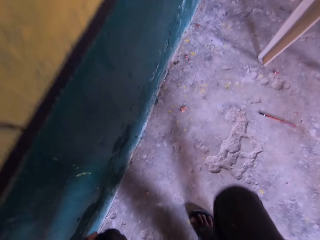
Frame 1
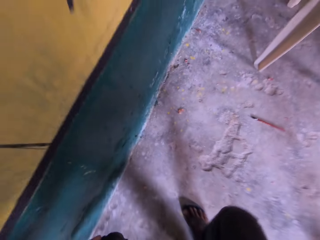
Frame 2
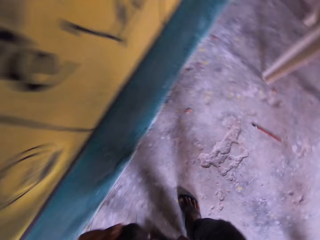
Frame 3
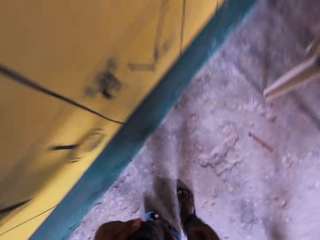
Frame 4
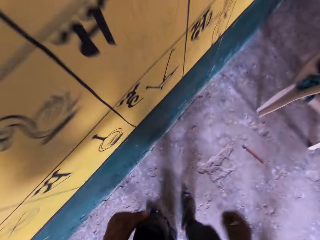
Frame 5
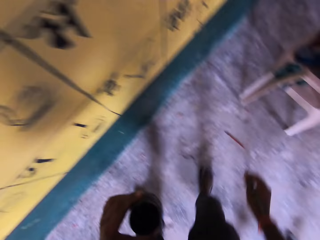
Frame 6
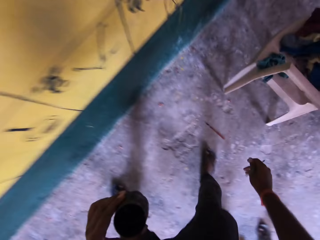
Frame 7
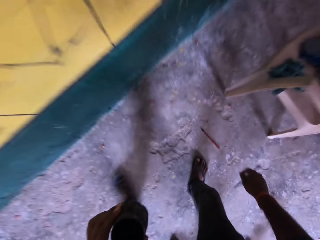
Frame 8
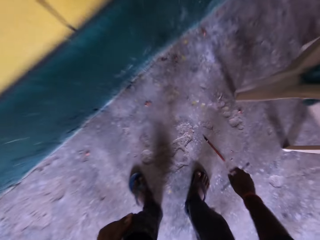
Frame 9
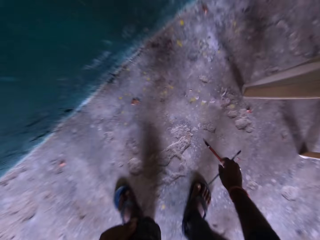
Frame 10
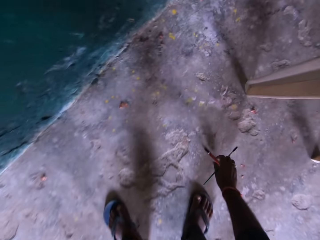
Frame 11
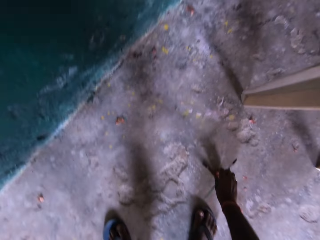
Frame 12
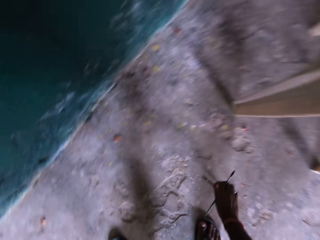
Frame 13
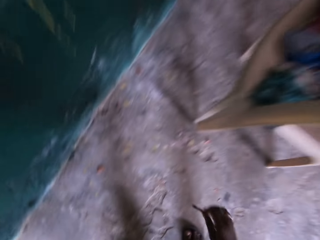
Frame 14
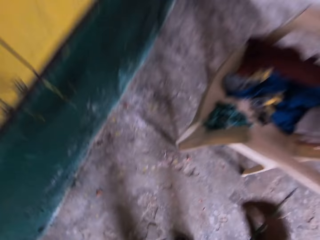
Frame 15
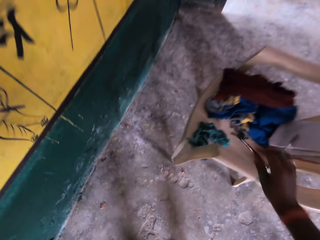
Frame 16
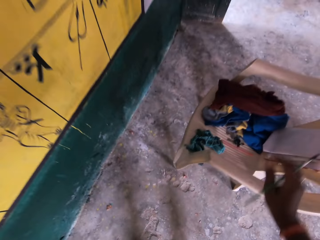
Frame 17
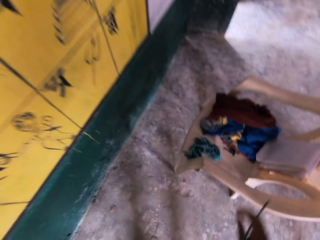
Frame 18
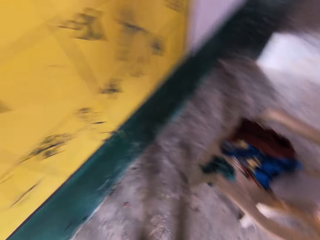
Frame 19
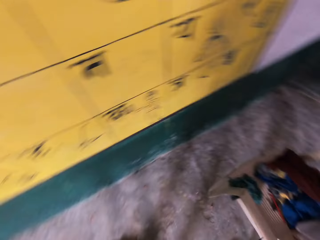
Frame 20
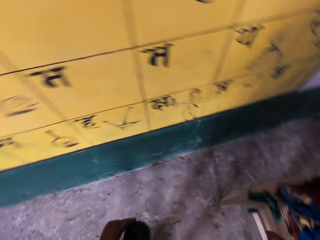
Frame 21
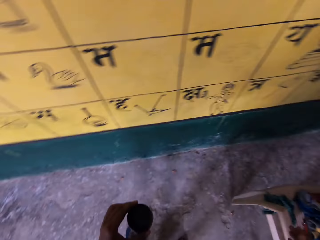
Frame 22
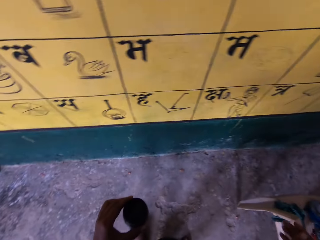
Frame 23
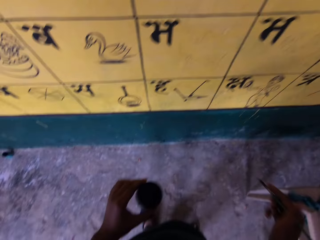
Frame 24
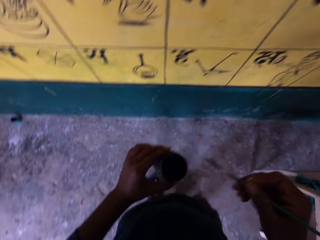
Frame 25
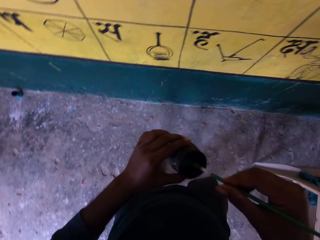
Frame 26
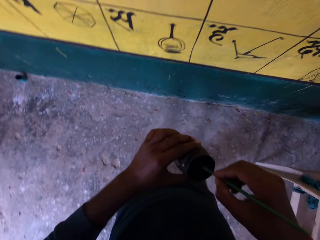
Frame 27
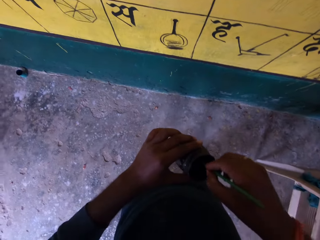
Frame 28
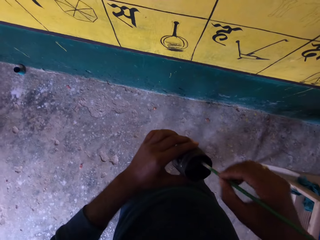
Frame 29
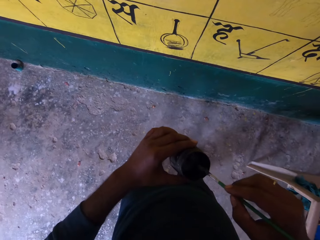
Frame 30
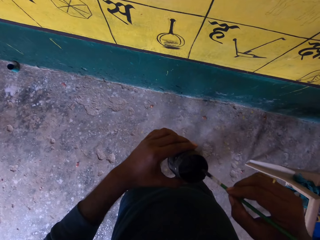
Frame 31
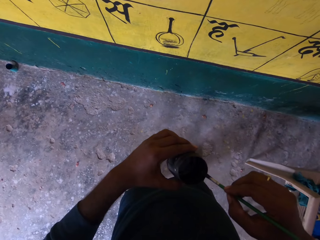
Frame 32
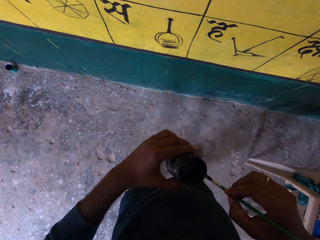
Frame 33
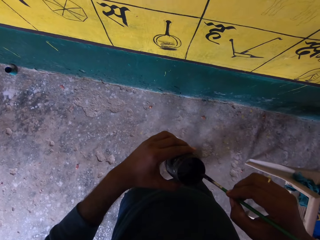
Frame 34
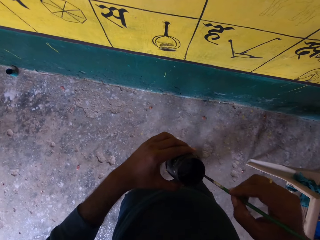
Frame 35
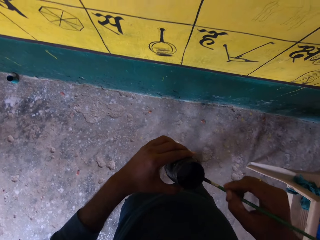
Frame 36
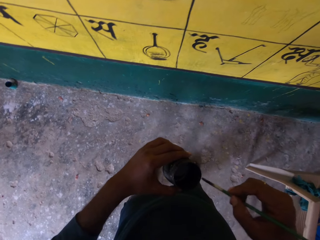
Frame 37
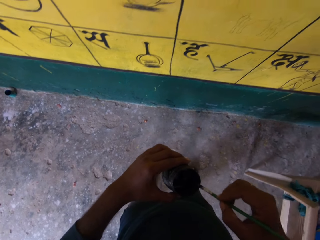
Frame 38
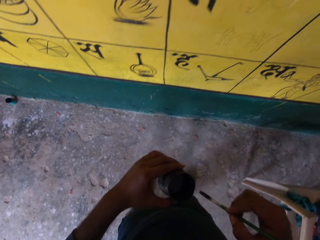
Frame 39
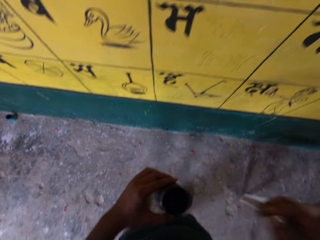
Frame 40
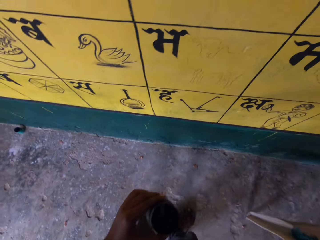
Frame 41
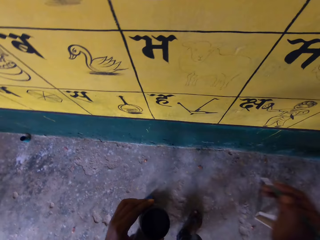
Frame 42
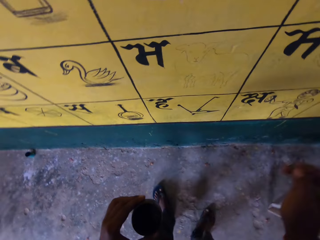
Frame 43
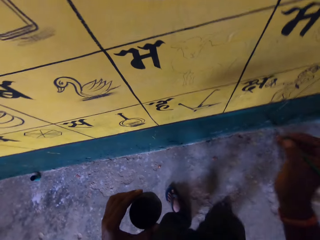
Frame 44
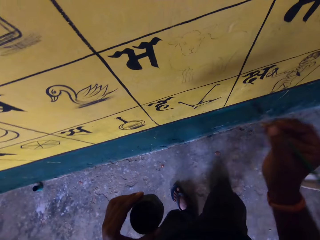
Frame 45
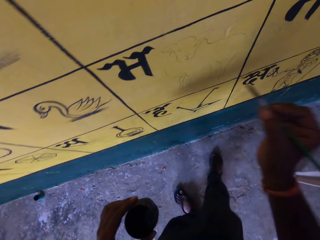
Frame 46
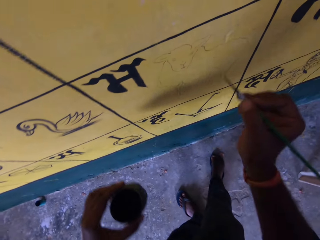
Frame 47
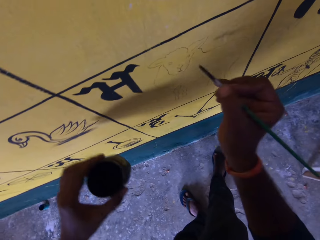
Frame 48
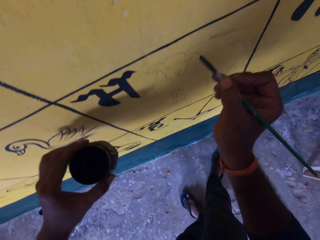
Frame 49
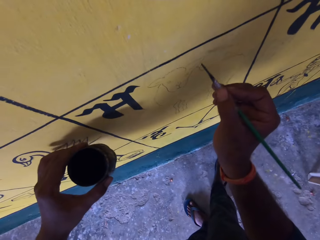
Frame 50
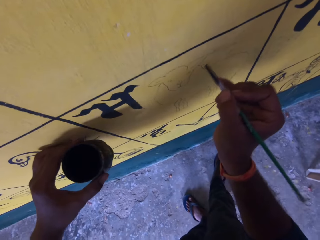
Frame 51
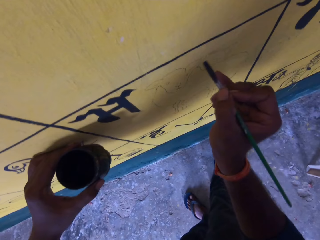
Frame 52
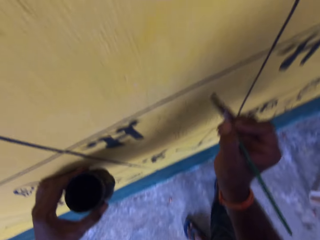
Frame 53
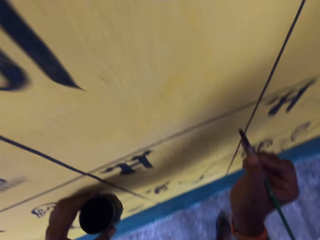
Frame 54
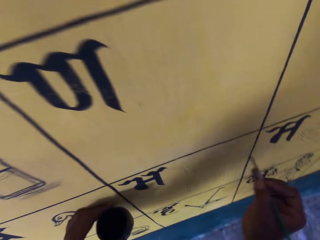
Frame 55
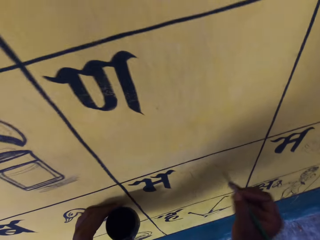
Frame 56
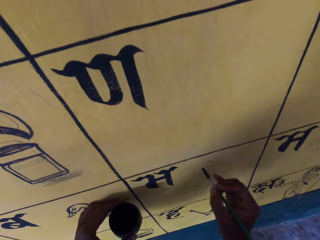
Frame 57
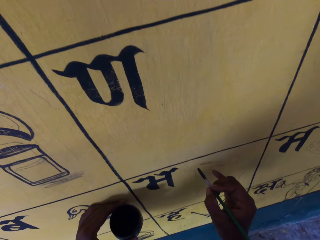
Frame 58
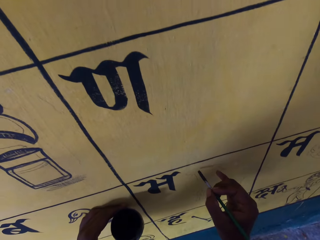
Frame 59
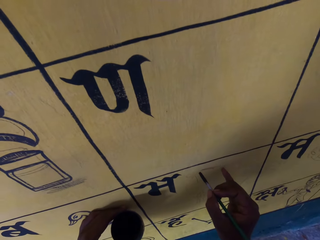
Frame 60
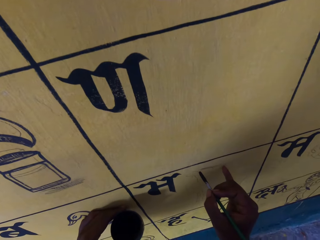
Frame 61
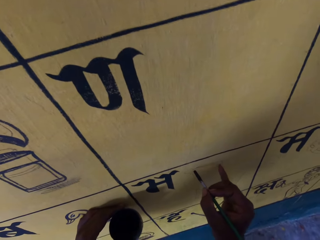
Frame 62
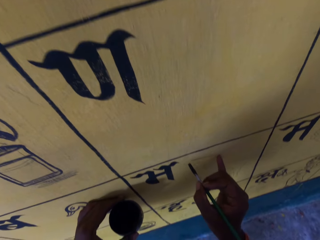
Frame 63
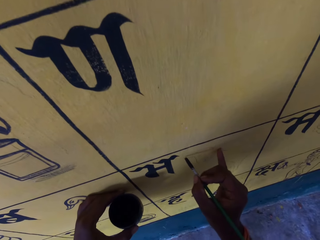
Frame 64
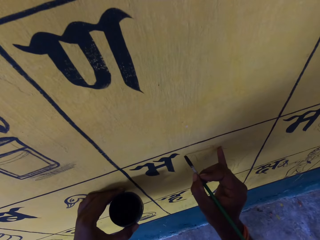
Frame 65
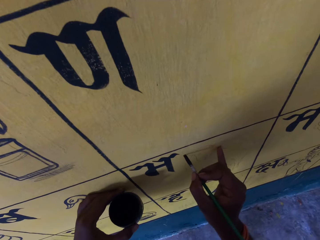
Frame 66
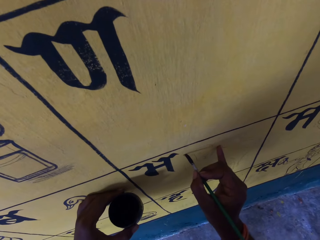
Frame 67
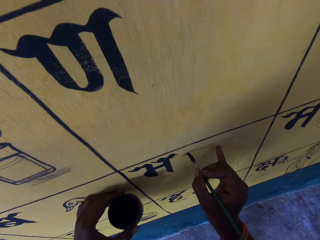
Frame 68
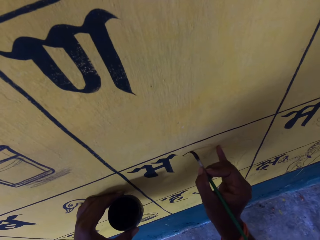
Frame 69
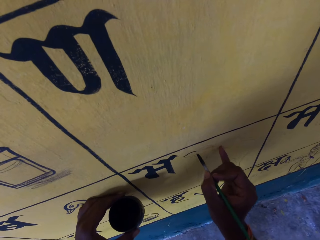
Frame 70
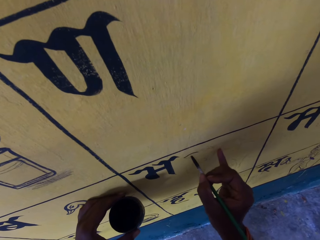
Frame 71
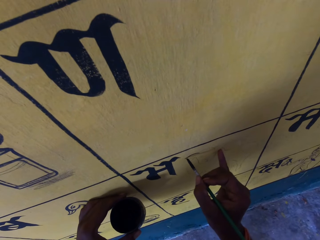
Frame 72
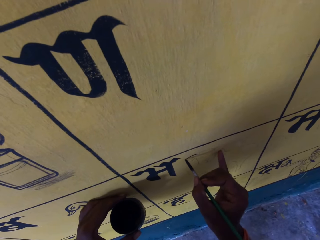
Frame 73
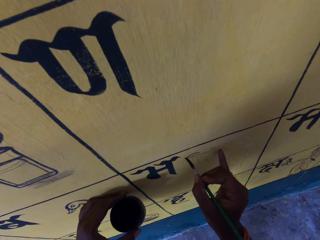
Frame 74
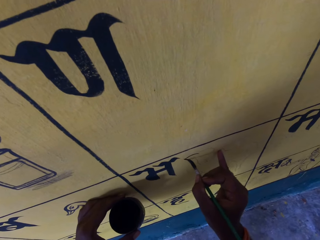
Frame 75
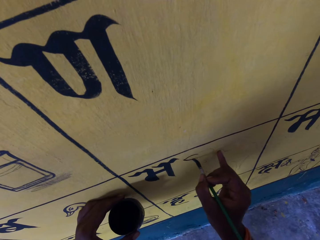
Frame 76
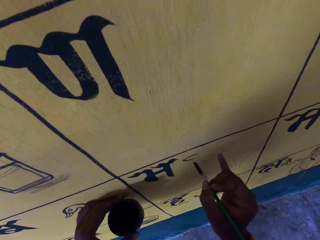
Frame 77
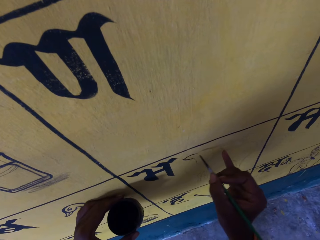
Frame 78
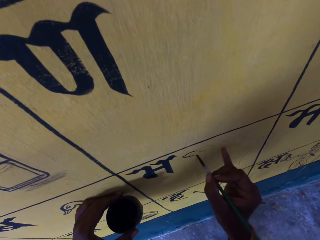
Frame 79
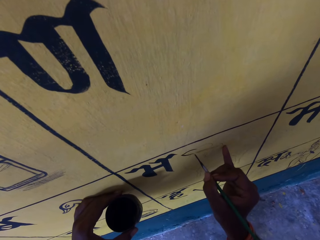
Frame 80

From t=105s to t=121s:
The camera wearer stands upright. They pick up another paint brush from the floor. They drop the paint brush on a plastic chair. They dip the paint brush in the paint can, wipe the paint brush on the edge of the paint can and paint the paint board with the paint brush. They draw on the wall.

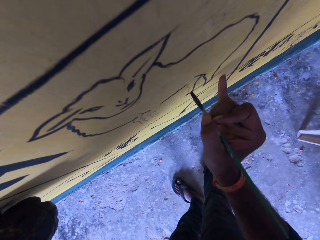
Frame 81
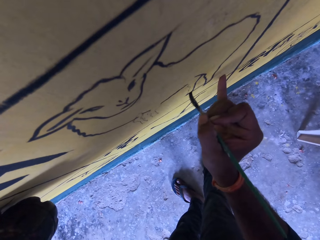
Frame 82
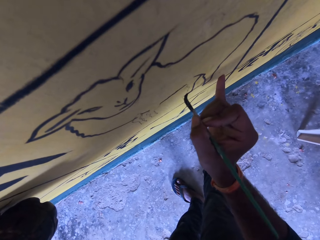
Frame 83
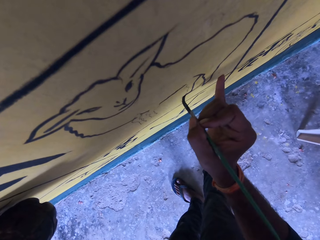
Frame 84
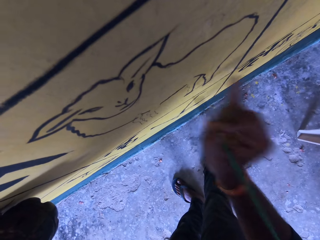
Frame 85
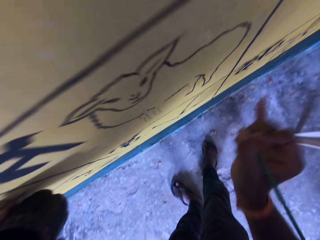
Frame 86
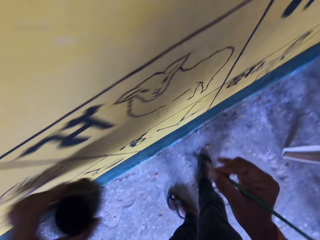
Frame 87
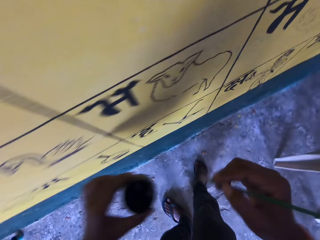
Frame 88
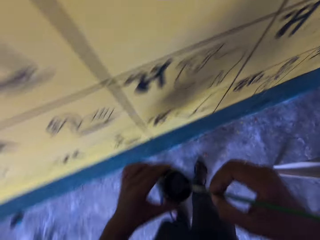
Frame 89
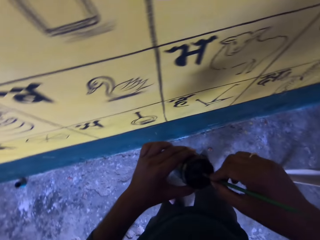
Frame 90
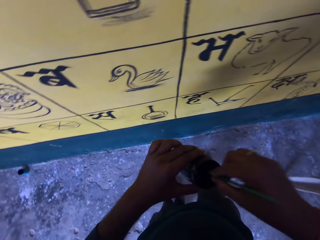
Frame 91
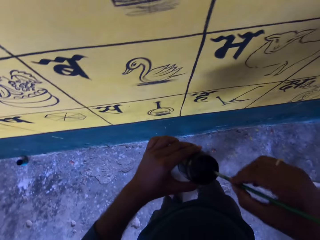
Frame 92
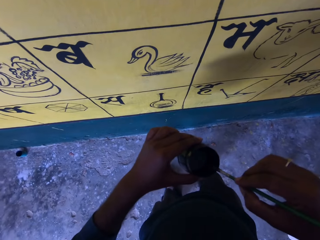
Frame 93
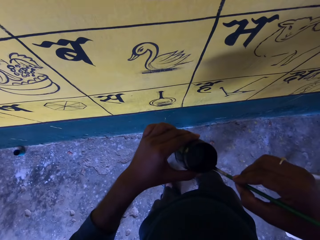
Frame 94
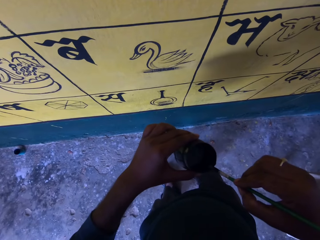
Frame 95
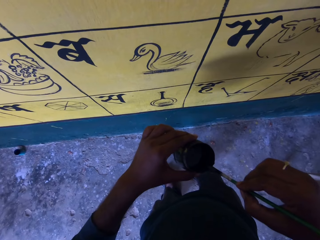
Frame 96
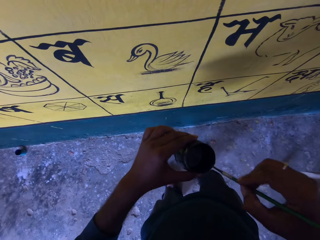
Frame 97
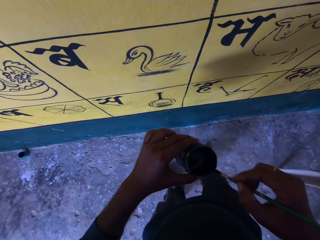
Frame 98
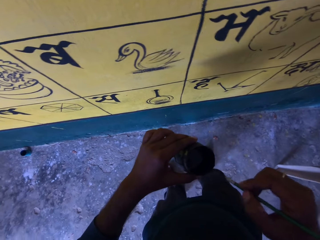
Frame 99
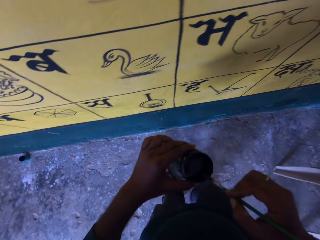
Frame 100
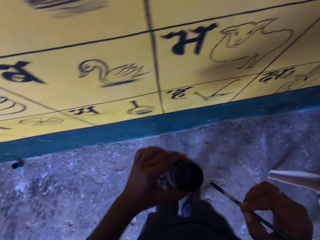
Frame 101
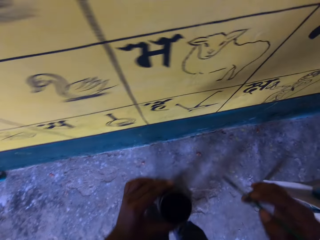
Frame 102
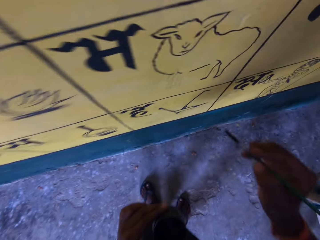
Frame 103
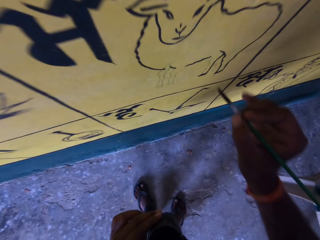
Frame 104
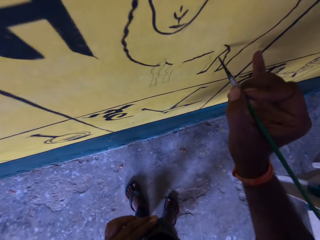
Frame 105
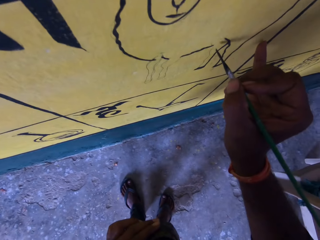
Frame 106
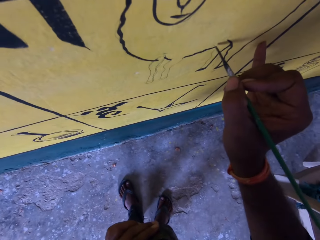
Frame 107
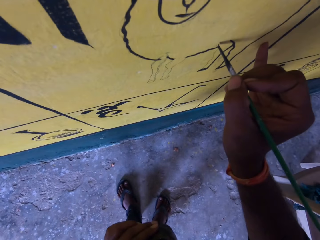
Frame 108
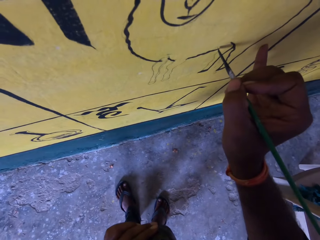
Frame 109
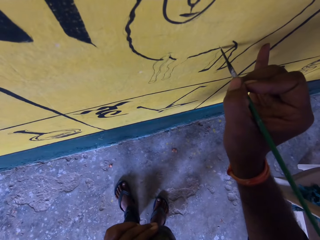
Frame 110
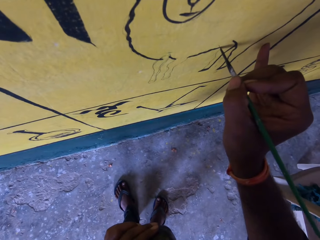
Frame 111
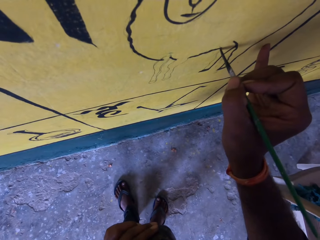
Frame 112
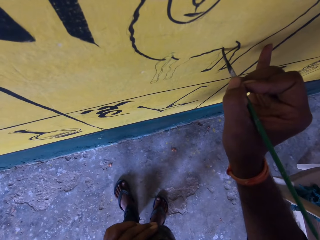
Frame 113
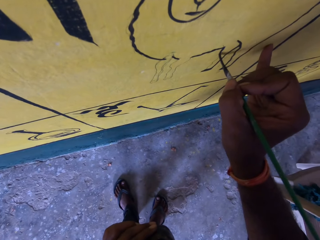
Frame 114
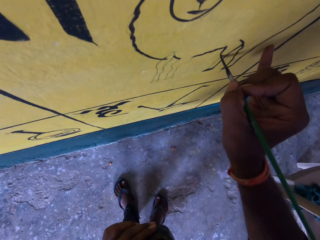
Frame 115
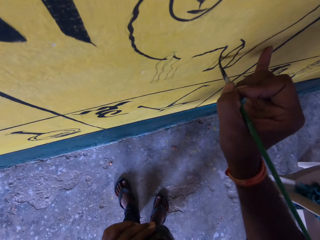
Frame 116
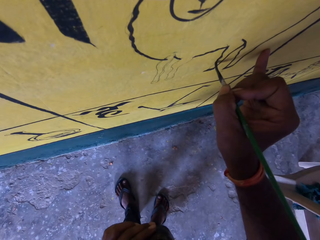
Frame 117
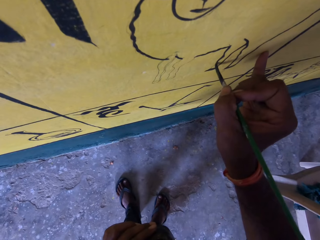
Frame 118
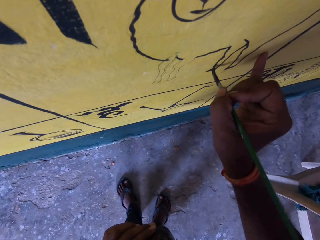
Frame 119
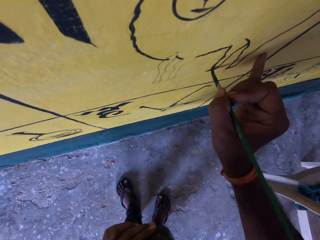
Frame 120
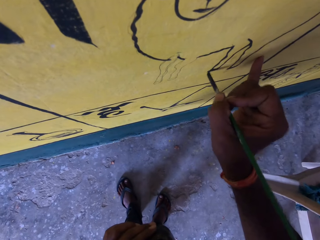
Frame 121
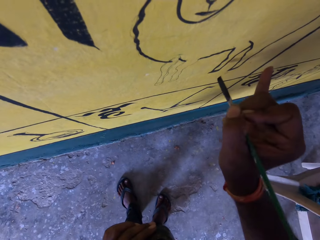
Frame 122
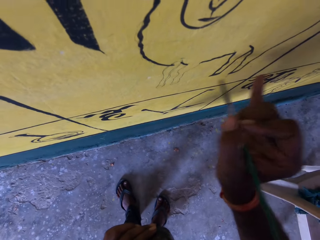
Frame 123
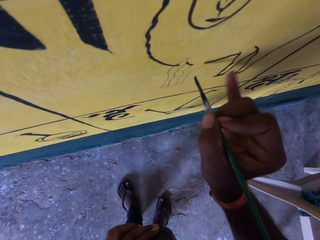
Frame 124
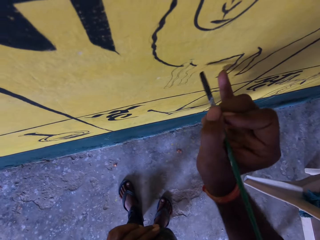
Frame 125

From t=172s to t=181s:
The camera wearer removes the paint brush from the paint board. They dip the paint brush in the paint can, wipe the paint brush on the edge of the paint can and paint the paint board with the paint brush. They draw on the wall.
